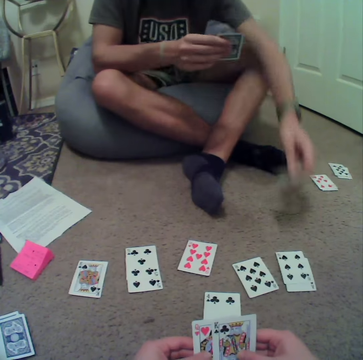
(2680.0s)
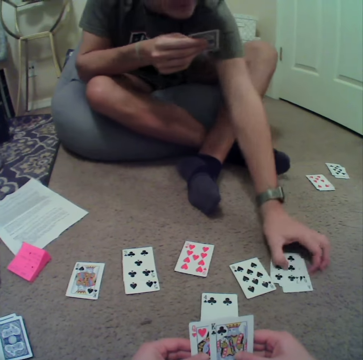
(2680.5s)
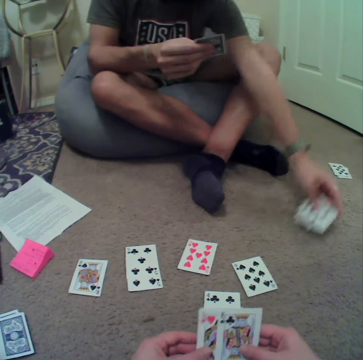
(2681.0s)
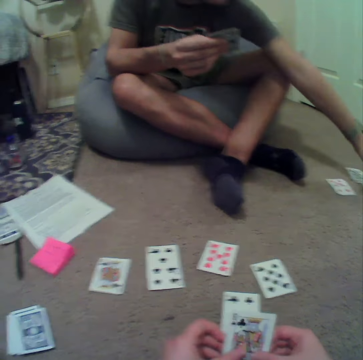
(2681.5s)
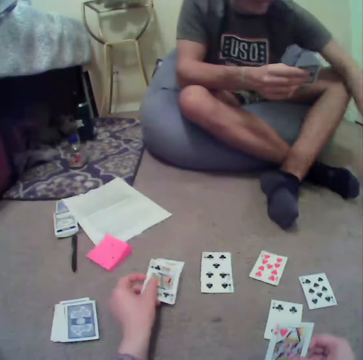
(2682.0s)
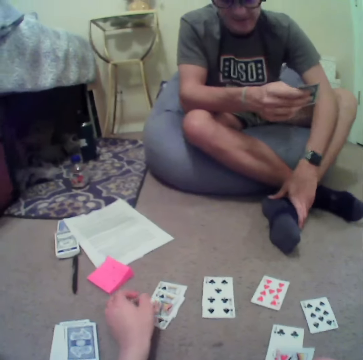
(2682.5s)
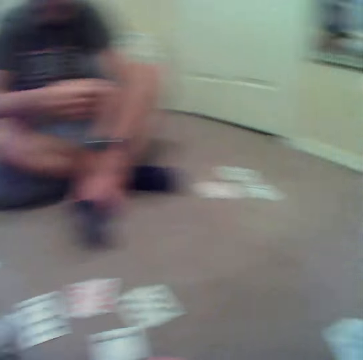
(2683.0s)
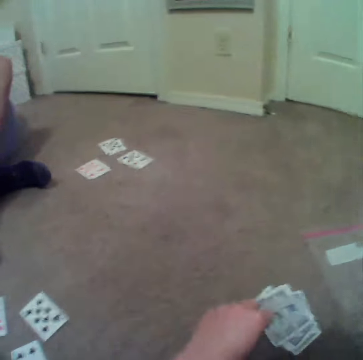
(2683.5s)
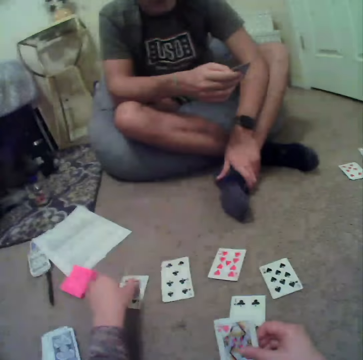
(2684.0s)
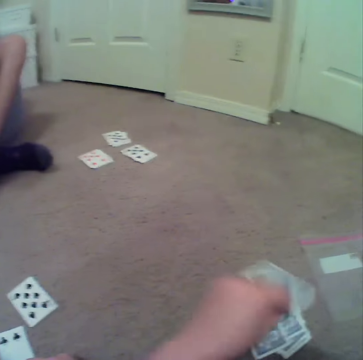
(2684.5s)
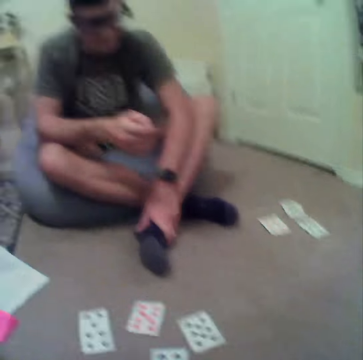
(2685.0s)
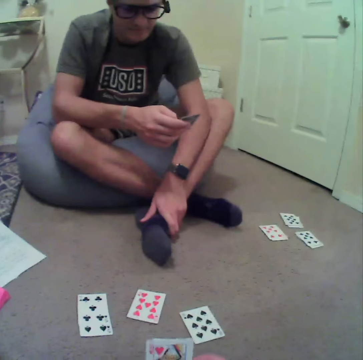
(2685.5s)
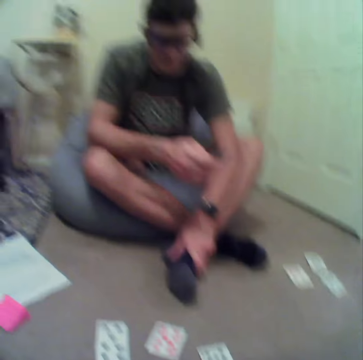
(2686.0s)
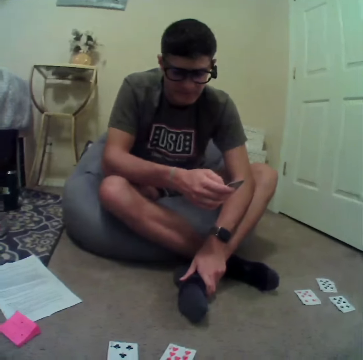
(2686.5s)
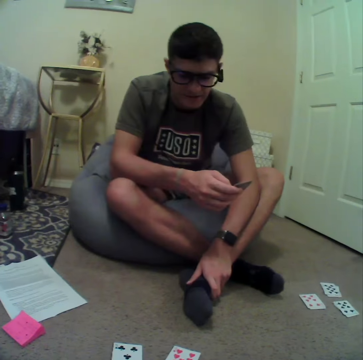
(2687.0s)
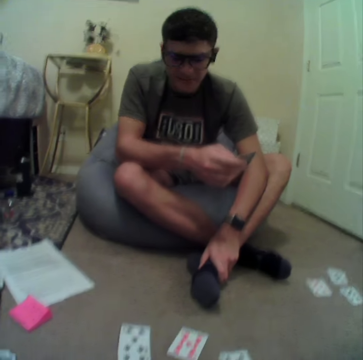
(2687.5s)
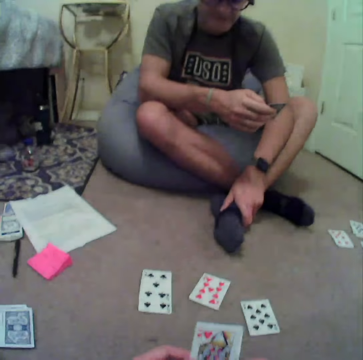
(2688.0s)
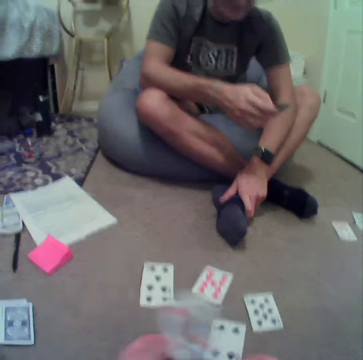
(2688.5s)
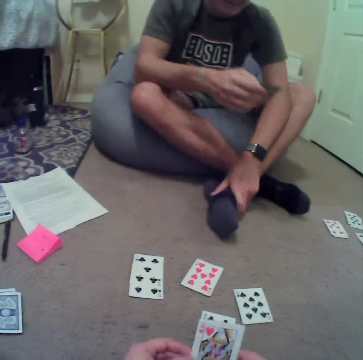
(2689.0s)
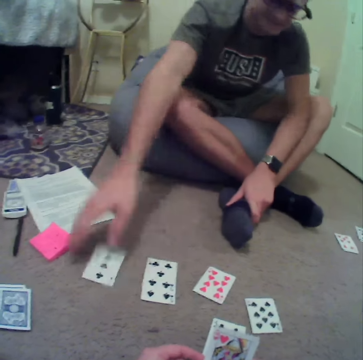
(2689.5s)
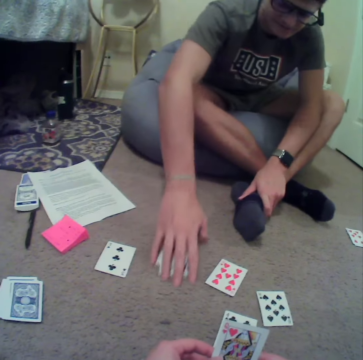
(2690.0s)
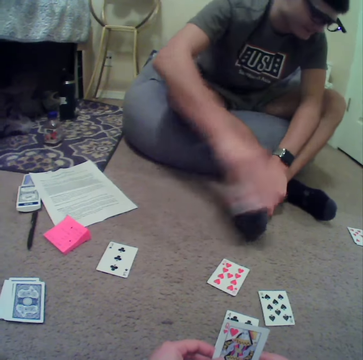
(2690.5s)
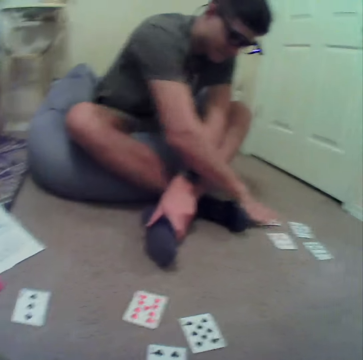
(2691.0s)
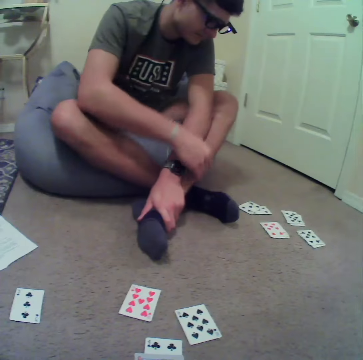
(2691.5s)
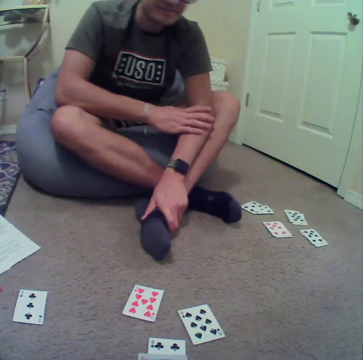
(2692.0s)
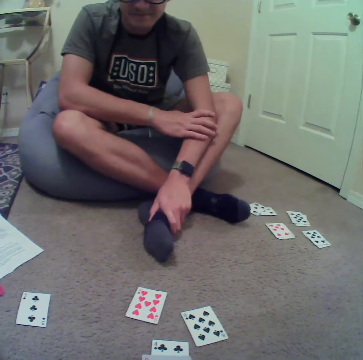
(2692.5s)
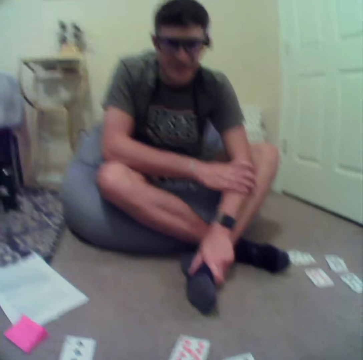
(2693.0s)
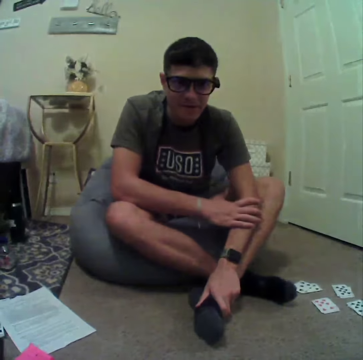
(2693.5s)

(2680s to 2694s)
The man puts a card on the table. He picks cards on the floor and puts the cards aside on the floor. The camera wearer puts a card on the floor. They pick cards on the floor and put the cards aside on the floor. They pick a card on the floor and put the card on the floor. The man converses with the camera wearer. He stares at the cards. The camera wearer sways a hand. The man puts a card on the floor. He picks cards on the floor and puts the cards aside on the floor. He converses with the camera wearer.

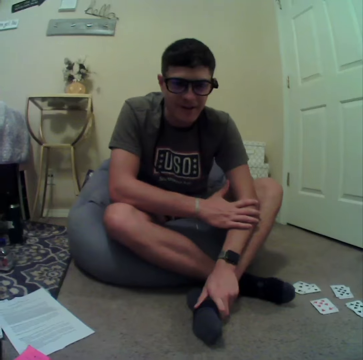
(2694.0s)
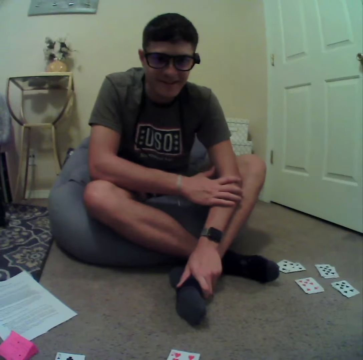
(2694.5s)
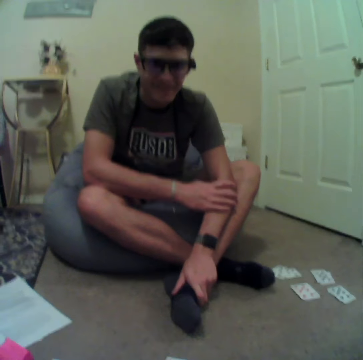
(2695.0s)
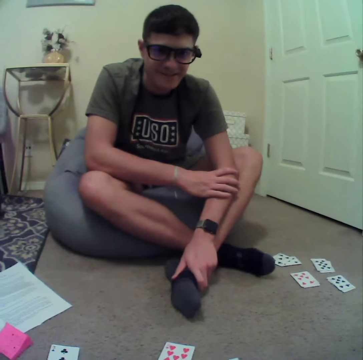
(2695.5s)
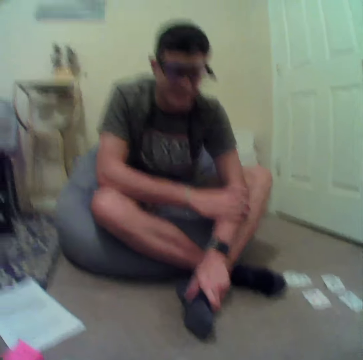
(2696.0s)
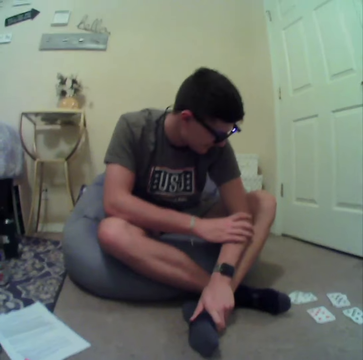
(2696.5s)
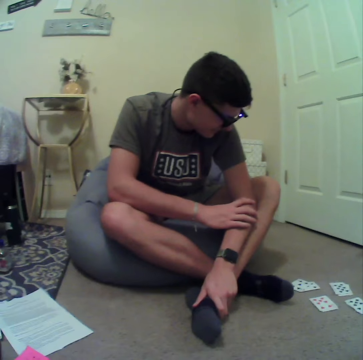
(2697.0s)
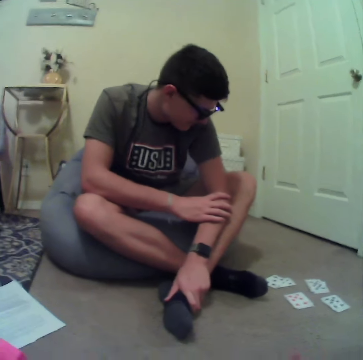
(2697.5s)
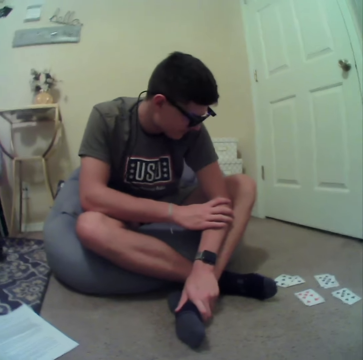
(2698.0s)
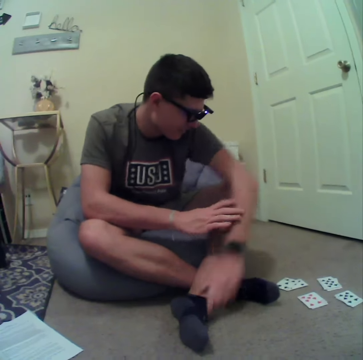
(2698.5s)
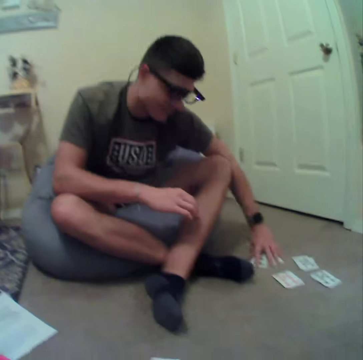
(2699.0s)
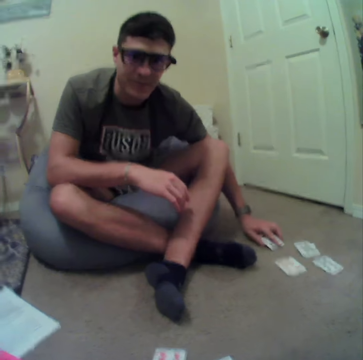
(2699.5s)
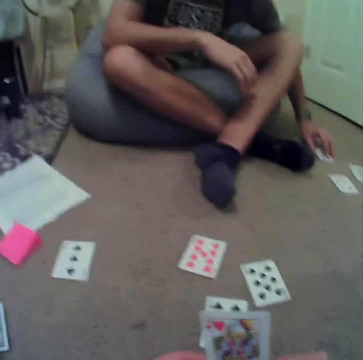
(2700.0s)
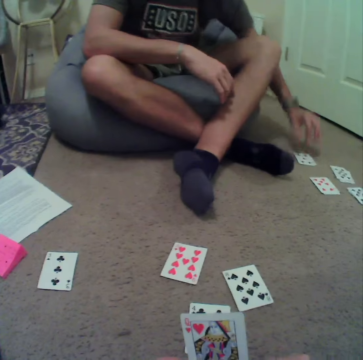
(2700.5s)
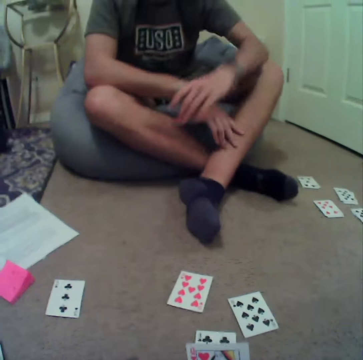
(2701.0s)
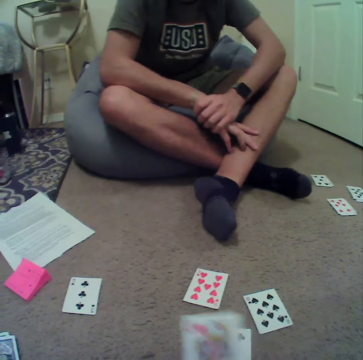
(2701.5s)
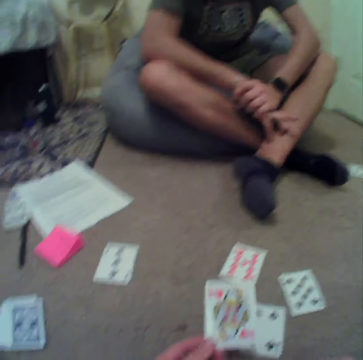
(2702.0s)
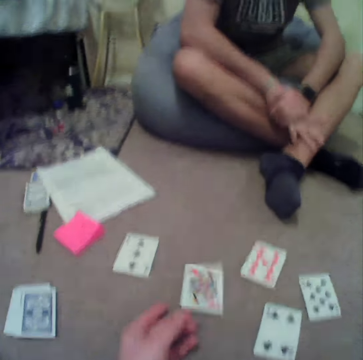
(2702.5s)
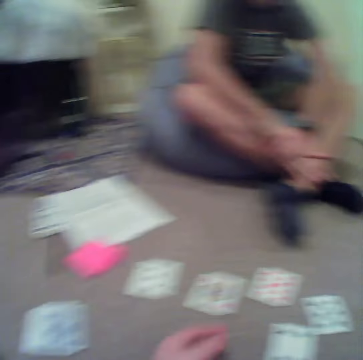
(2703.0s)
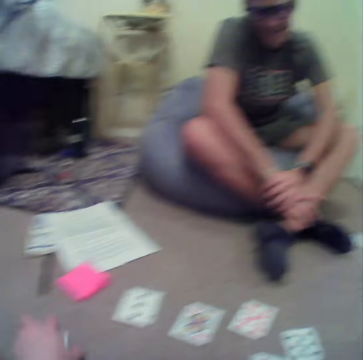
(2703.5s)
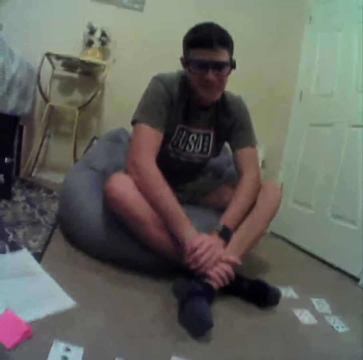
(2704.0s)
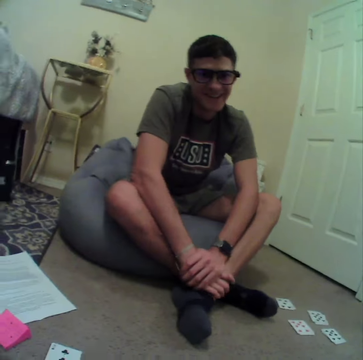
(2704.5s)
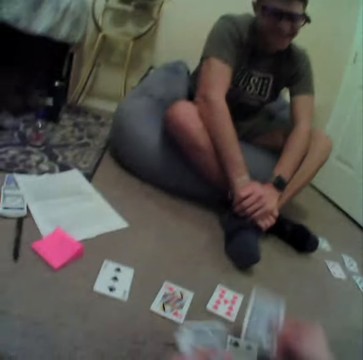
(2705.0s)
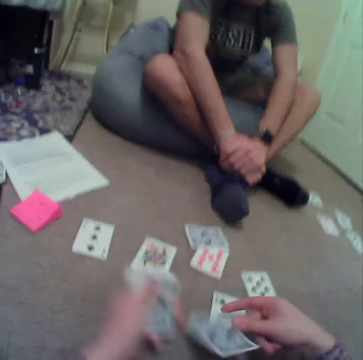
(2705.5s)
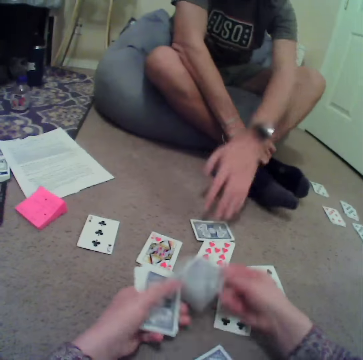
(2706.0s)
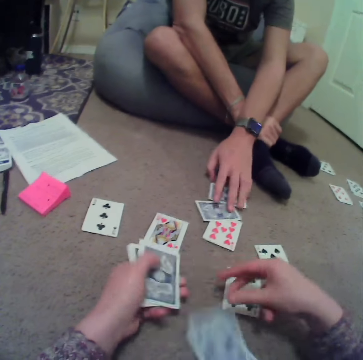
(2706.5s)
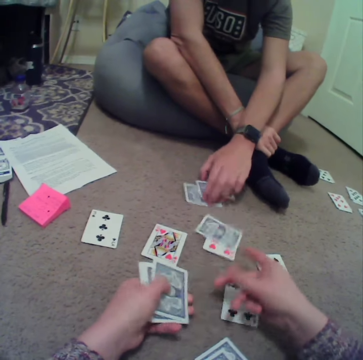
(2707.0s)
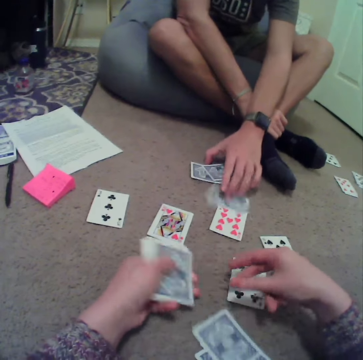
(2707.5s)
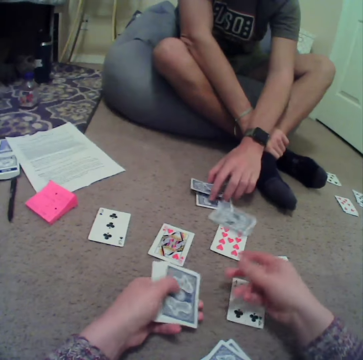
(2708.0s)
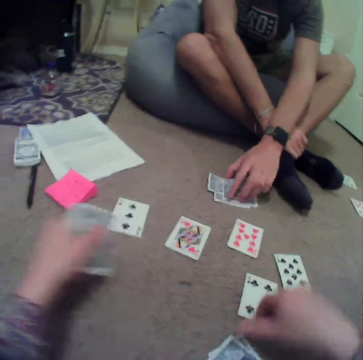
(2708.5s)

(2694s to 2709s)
The man stares at the camera wearer. He touches cards on the floor and picks the cards from the floor. The camera wearer puts a card on the floor. They pick cards on the floor, put the cards on the floor, and arrange the cards on the floor. The man collects cards on the floor.

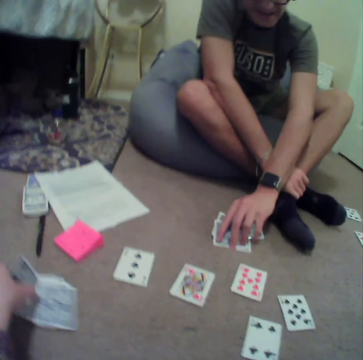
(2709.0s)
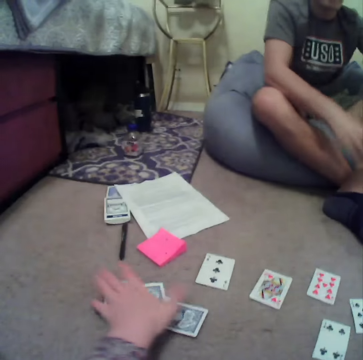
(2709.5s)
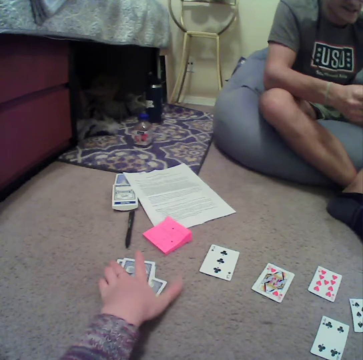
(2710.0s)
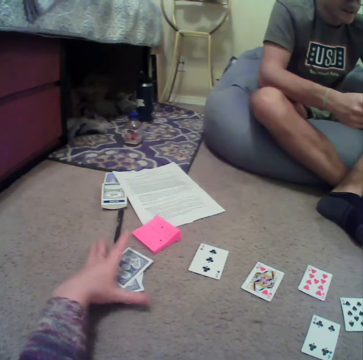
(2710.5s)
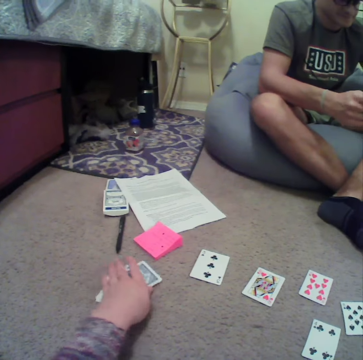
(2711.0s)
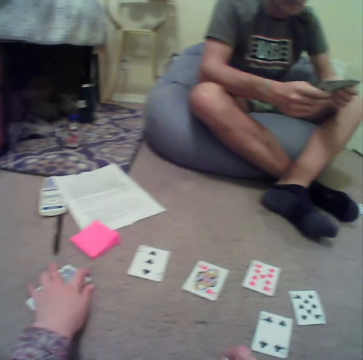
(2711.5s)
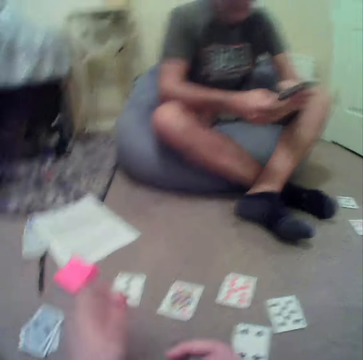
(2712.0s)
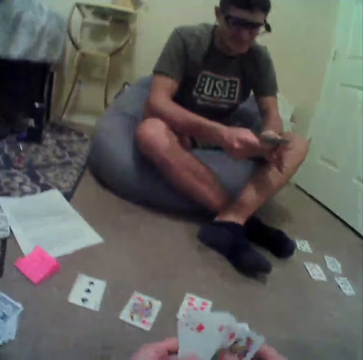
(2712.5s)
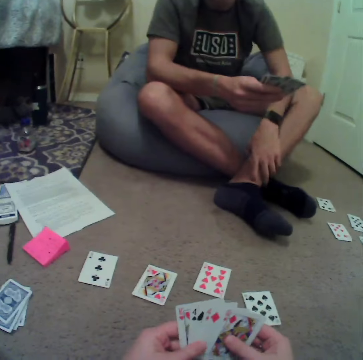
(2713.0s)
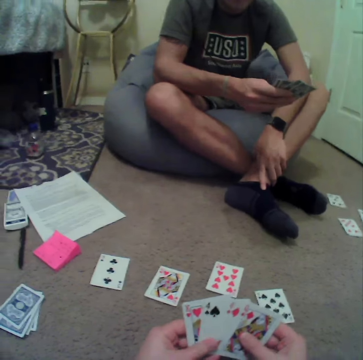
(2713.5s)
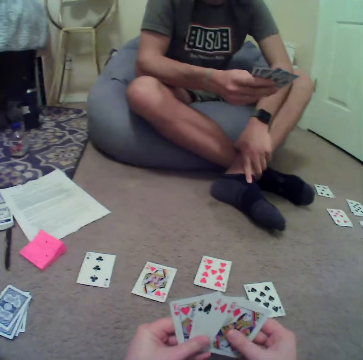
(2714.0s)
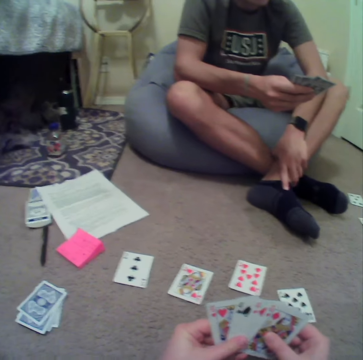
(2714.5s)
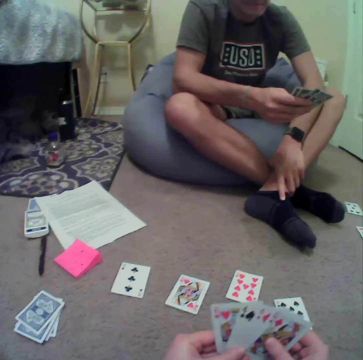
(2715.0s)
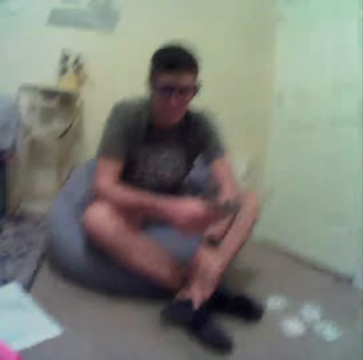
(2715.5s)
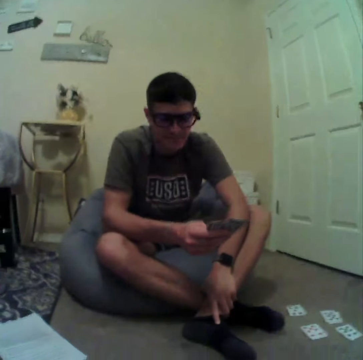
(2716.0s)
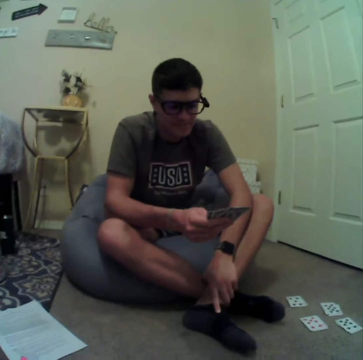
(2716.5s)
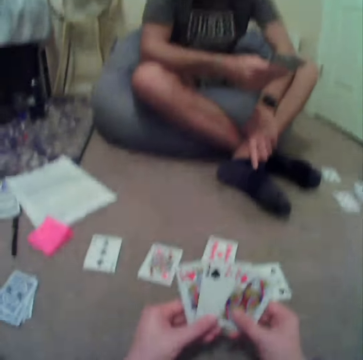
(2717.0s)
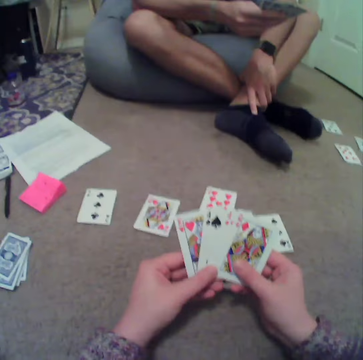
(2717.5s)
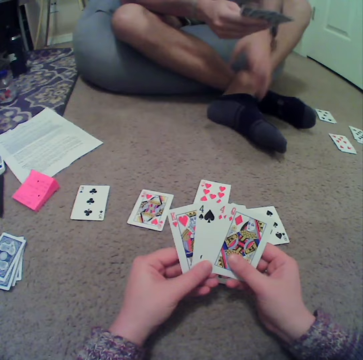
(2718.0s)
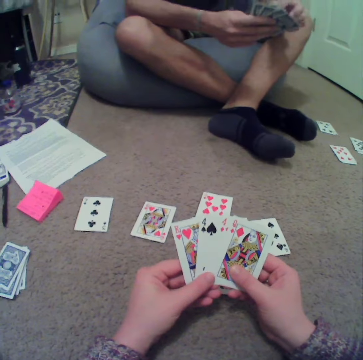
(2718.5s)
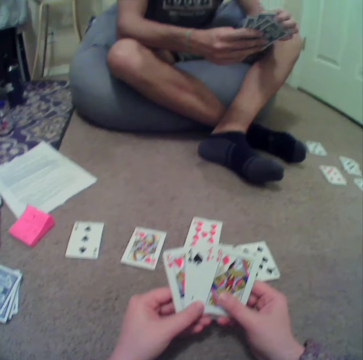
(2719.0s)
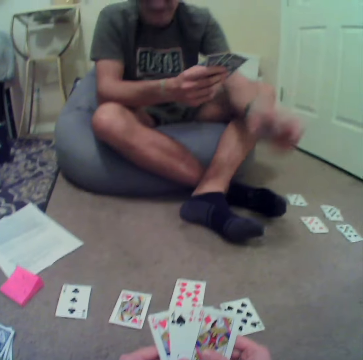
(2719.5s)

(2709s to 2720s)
The camera wearer puts cards on the floor. A man picks up the cards from the floor. The camera wearer aligns the cards on the floor. They converse with the man. They align the cards at hand. They turn to the side. The man holds playing cards. The camera wearer turns to the side. They hold playing cards.
